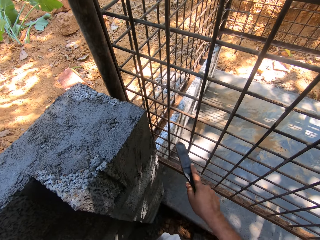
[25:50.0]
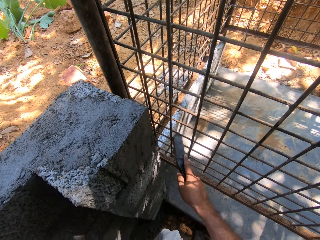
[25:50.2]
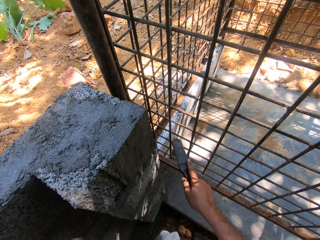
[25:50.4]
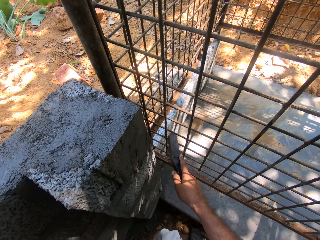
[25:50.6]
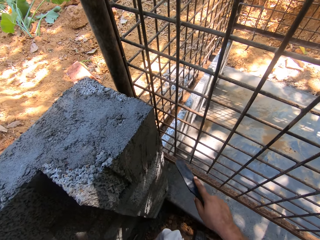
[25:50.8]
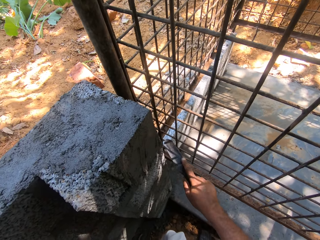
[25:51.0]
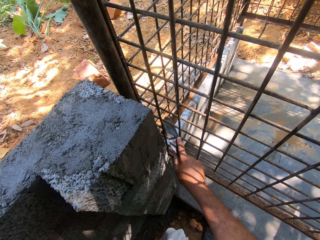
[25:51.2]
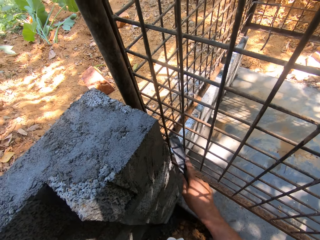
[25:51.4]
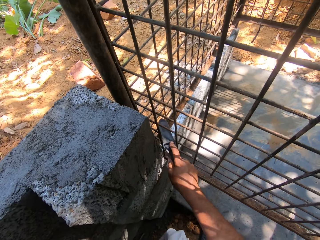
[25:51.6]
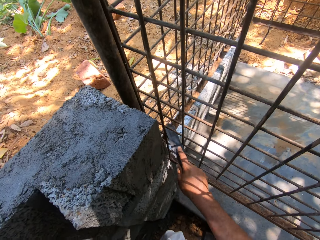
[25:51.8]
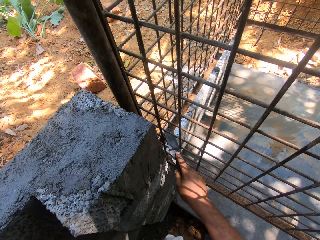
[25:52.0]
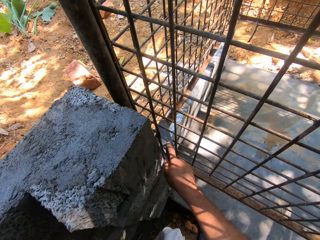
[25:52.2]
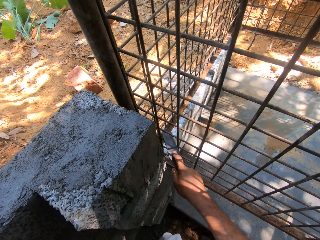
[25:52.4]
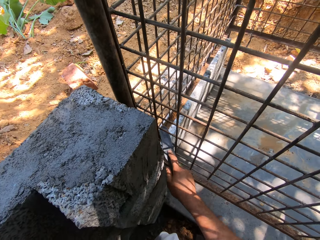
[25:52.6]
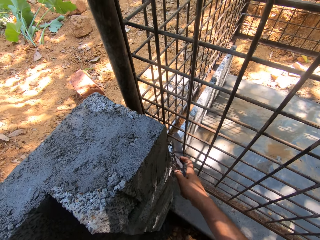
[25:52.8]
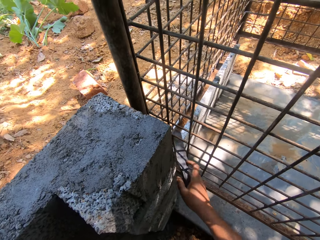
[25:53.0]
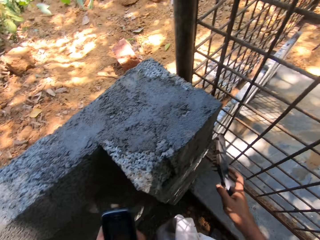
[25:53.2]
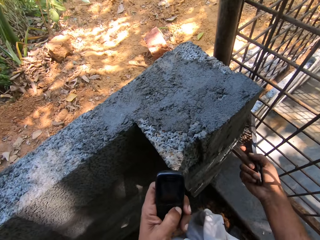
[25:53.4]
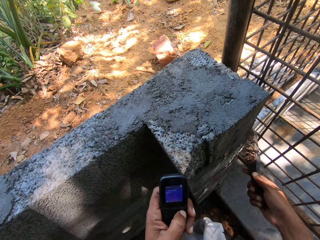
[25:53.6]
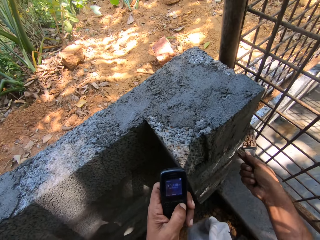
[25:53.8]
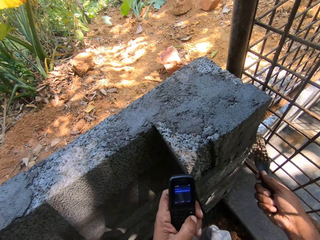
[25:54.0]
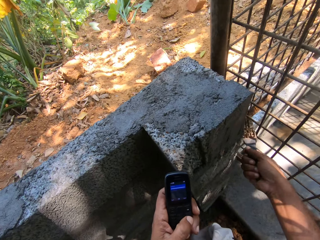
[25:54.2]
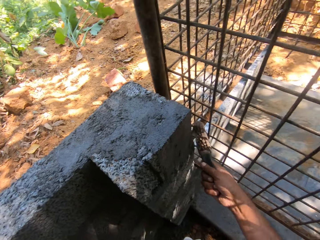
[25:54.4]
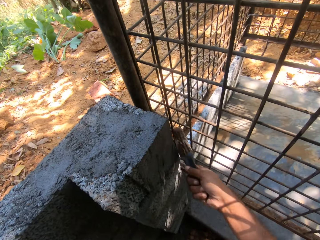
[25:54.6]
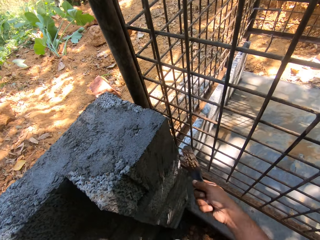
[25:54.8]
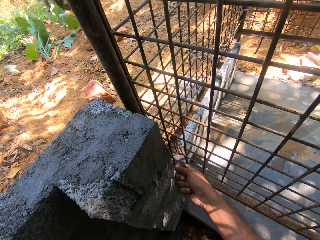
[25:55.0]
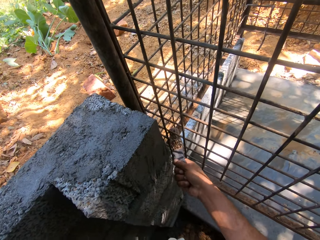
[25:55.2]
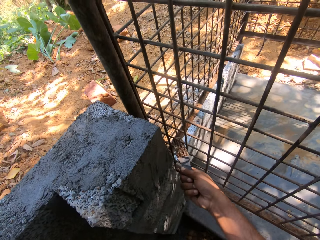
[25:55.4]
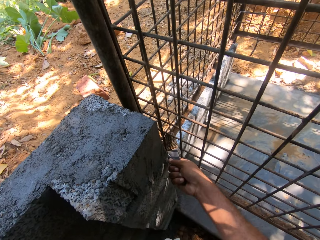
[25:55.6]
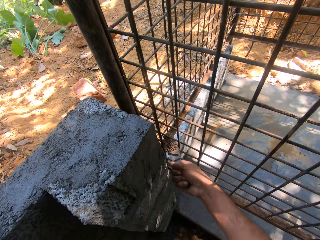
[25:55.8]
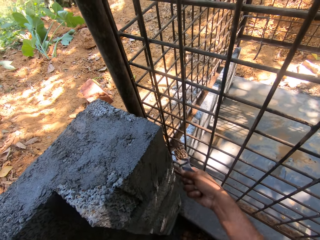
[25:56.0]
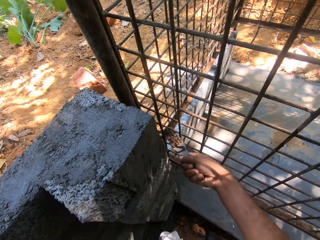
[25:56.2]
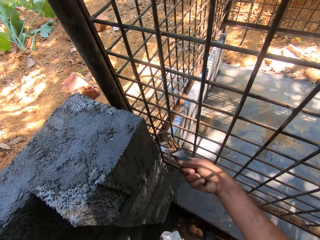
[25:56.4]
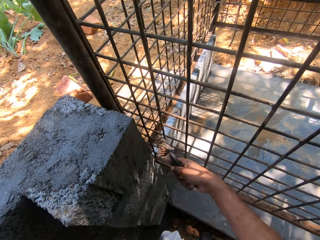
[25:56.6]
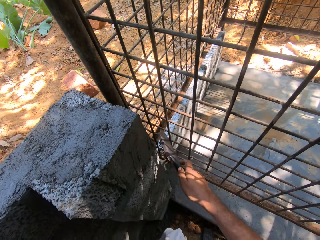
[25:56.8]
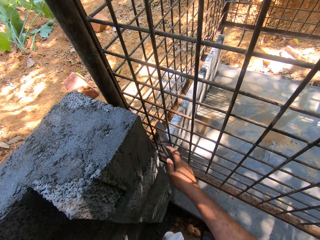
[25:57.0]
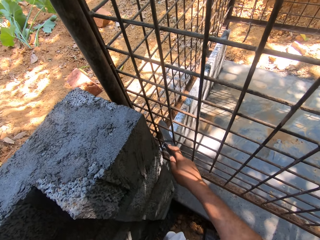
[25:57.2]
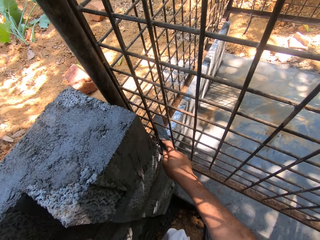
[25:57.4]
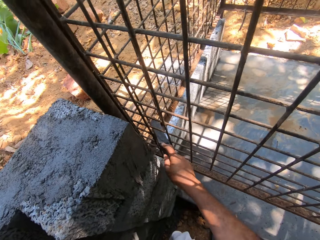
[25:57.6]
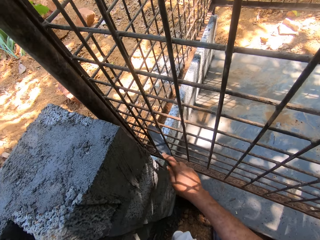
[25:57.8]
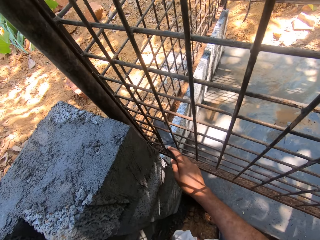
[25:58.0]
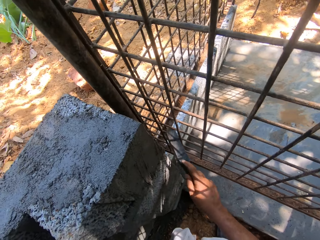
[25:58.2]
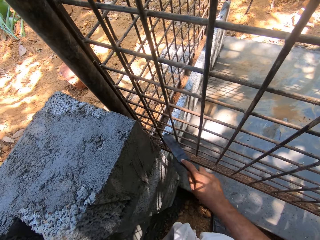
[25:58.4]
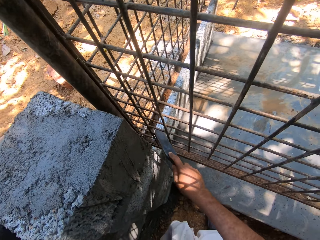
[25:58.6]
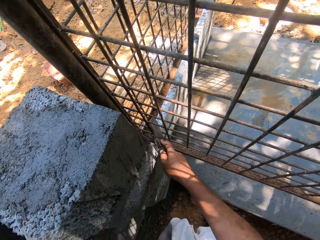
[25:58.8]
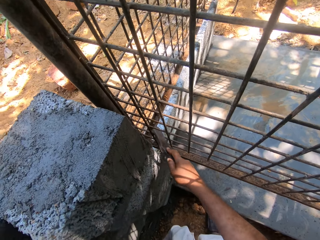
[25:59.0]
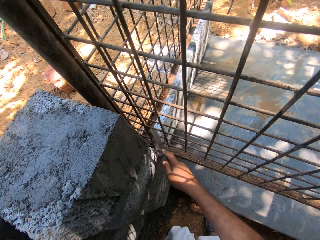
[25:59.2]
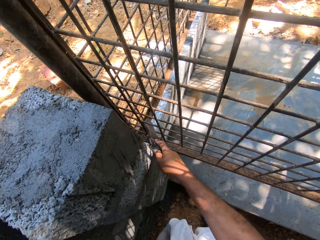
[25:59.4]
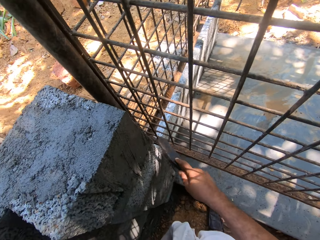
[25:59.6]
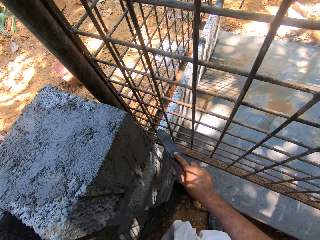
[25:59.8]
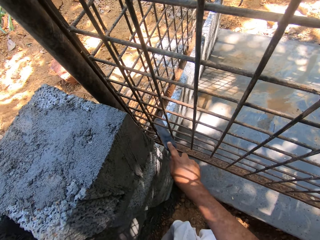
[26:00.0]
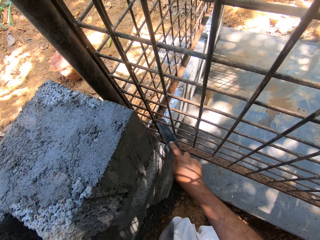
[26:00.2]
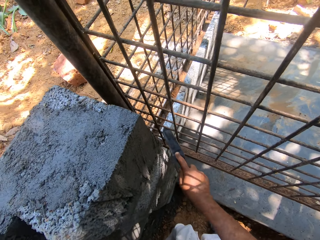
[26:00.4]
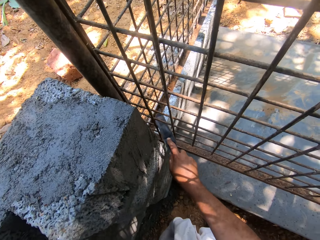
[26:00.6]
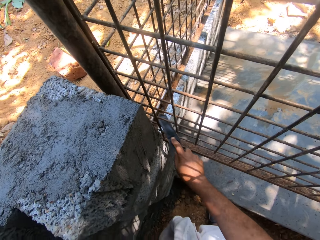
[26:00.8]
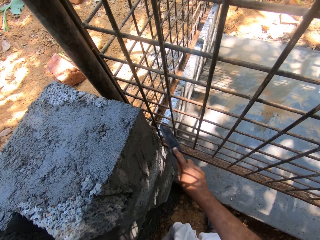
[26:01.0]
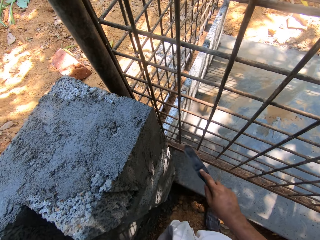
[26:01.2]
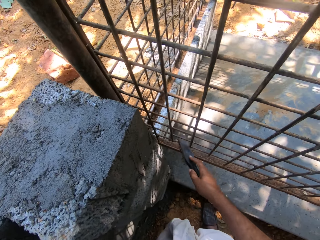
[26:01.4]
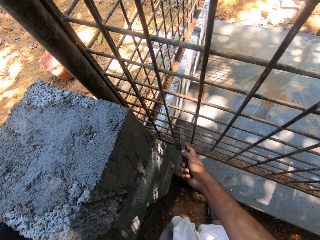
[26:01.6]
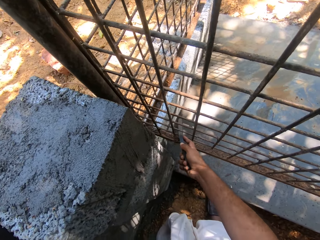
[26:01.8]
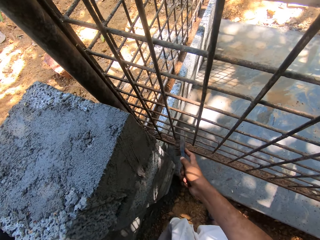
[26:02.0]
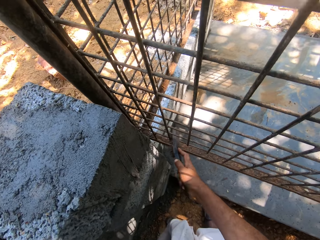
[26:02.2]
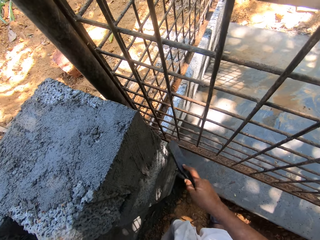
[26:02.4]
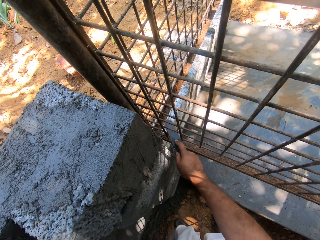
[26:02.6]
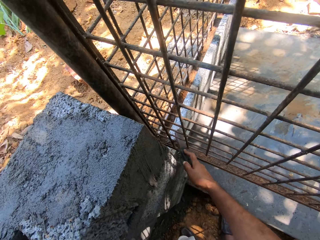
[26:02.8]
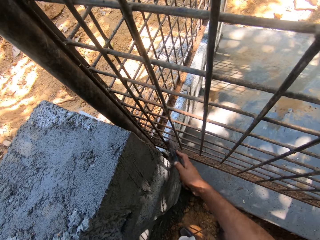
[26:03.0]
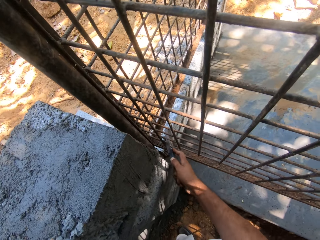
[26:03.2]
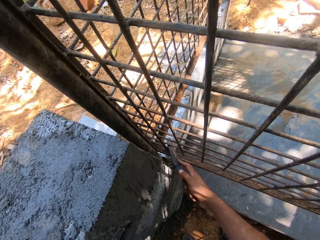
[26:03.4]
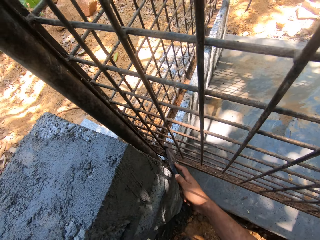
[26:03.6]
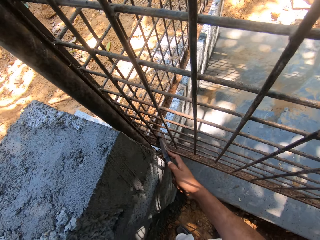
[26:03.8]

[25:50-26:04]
The camera wearer looks at his phone. They turn the brush. They brush a cage's metals.

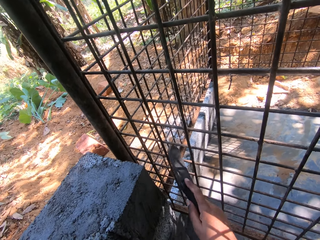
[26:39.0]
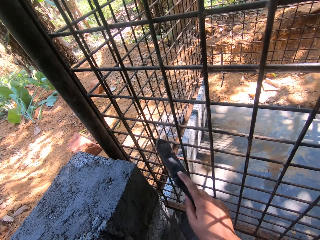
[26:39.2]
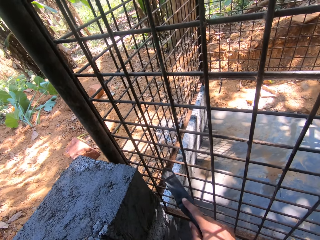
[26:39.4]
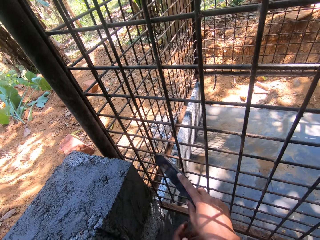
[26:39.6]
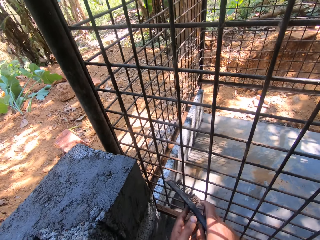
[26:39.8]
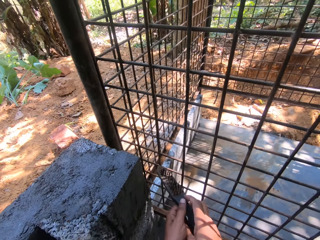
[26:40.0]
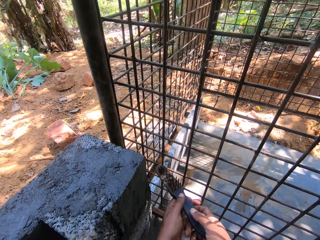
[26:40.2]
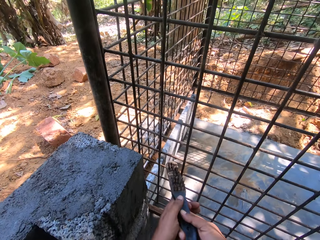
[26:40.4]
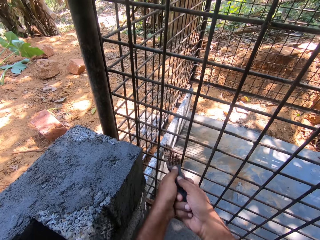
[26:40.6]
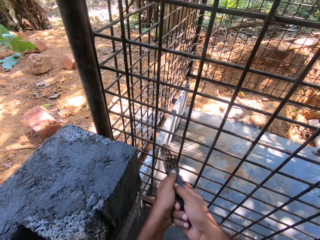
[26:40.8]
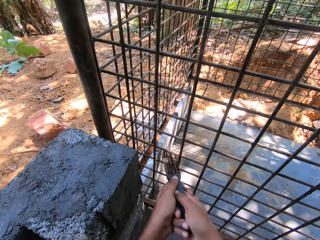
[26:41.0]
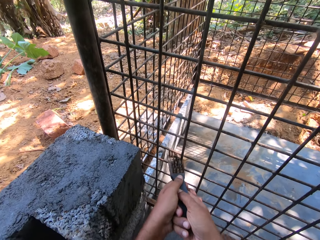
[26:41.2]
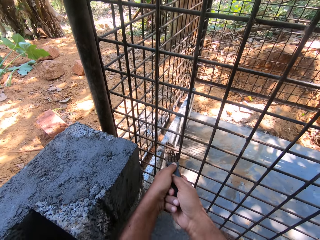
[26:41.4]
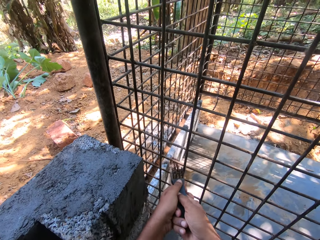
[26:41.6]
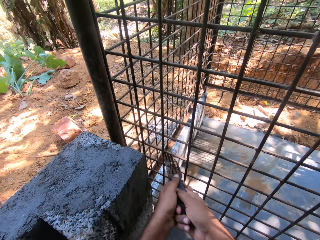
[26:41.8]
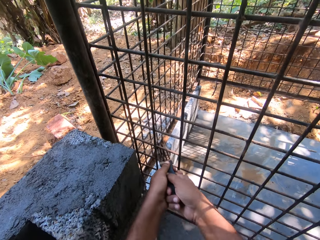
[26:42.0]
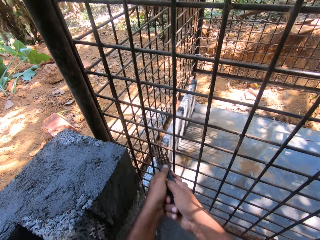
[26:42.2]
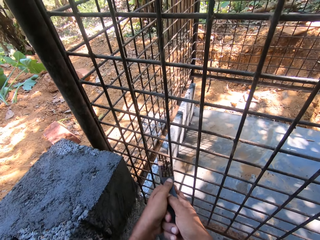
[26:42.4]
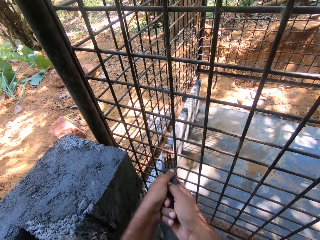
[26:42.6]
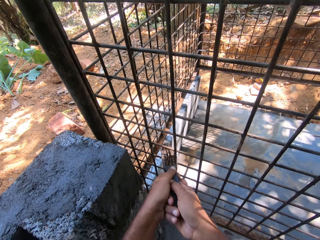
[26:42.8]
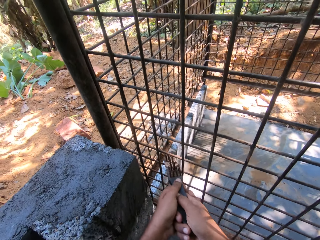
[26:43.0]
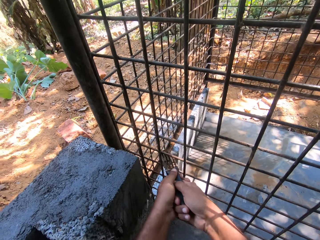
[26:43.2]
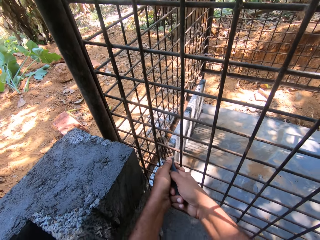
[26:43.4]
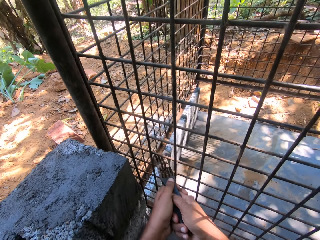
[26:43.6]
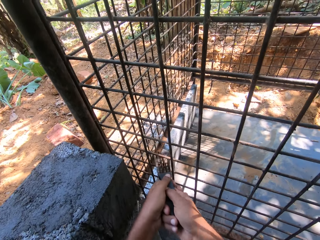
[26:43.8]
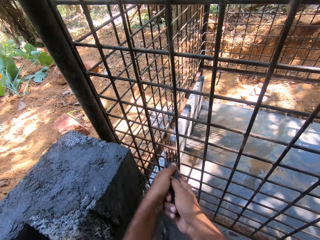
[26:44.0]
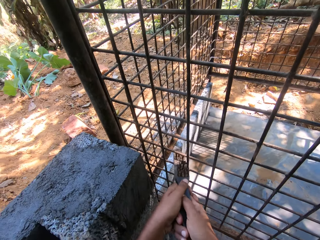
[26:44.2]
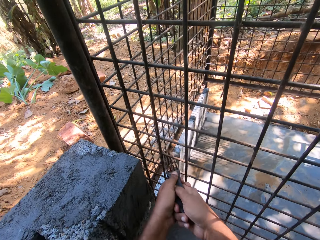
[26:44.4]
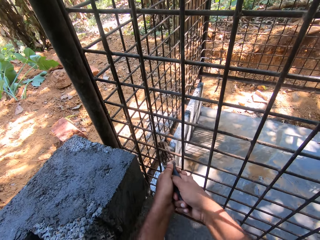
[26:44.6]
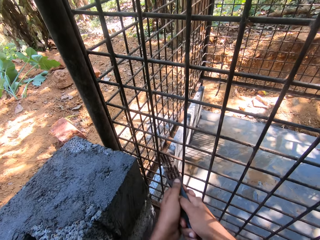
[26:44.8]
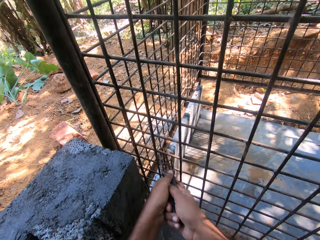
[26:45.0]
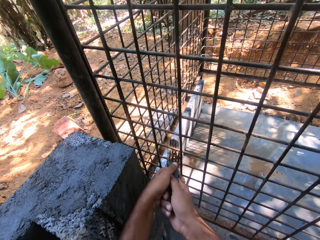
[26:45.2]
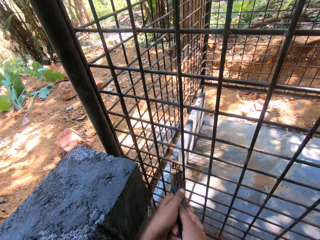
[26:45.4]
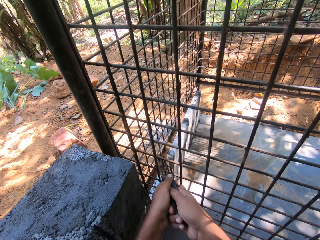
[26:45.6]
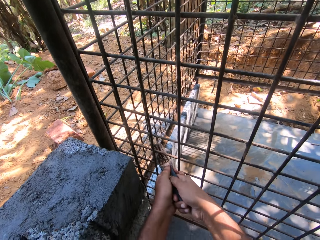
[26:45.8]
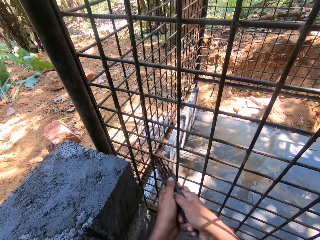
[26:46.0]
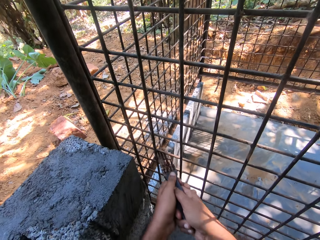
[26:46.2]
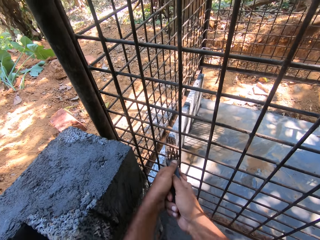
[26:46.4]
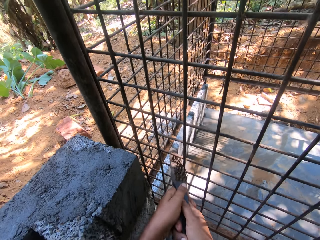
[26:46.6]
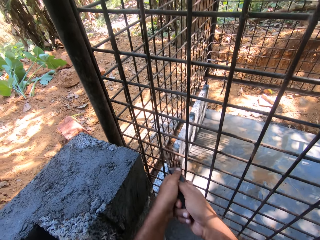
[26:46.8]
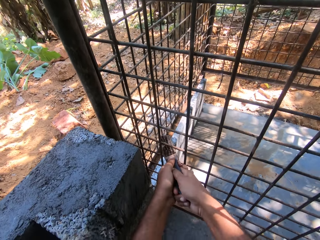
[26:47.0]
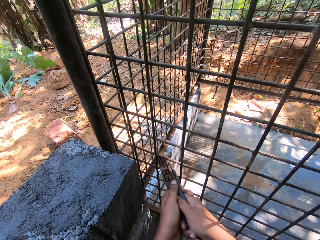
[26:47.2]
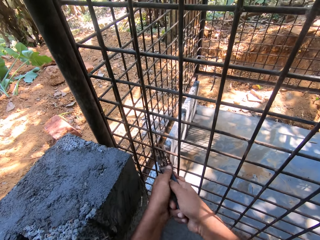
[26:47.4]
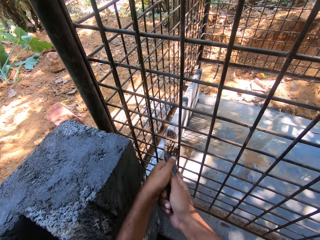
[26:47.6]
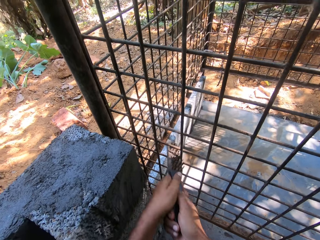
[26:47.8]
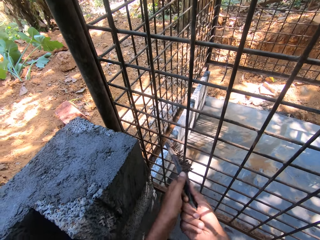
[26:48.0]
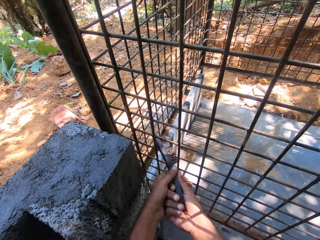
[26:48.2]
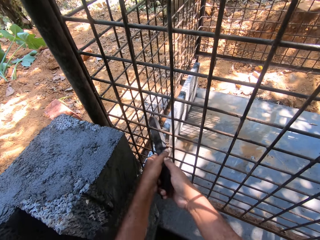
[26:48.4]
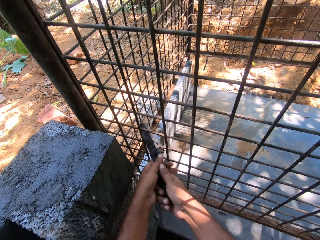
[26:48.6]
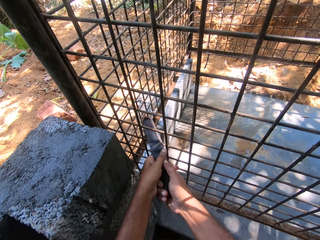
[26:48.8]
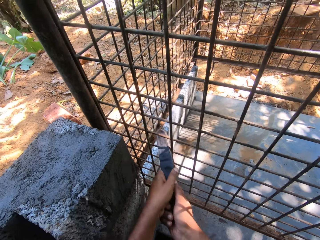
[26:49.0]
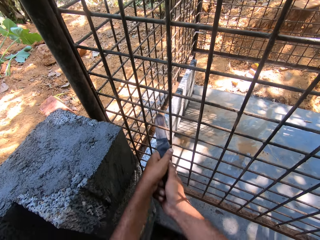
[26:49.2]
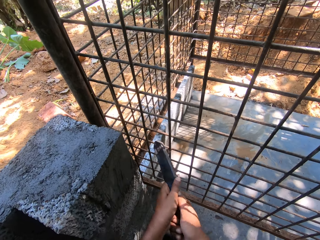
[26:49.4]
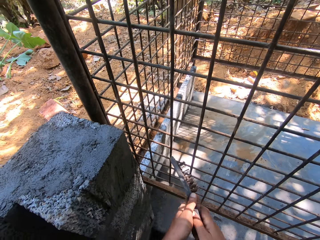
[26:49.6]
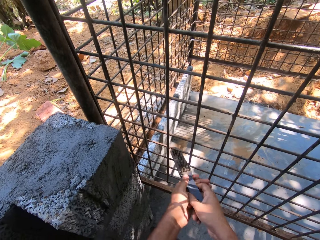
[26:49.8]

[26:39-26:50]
The camera wearer turns the brush. They brush a cage's metals.
